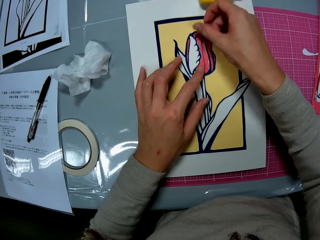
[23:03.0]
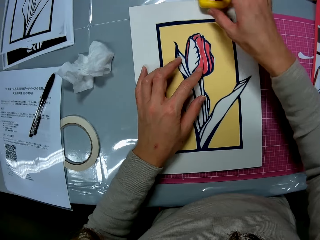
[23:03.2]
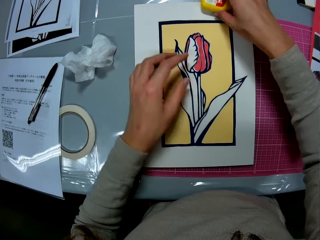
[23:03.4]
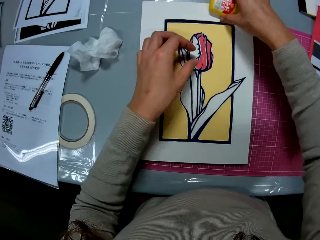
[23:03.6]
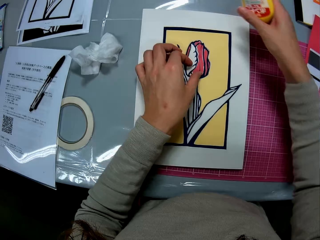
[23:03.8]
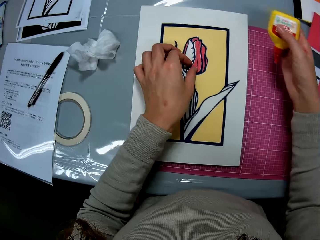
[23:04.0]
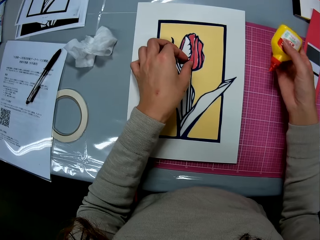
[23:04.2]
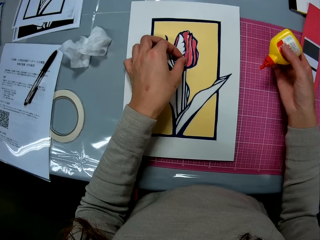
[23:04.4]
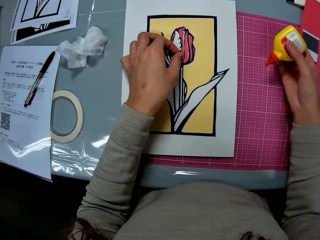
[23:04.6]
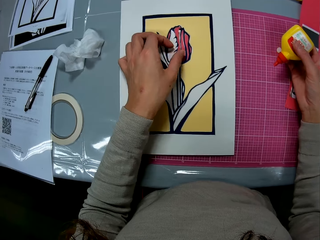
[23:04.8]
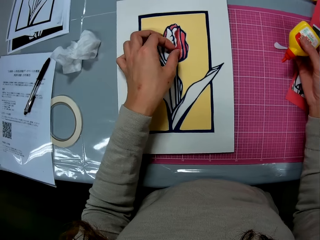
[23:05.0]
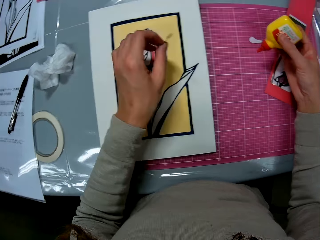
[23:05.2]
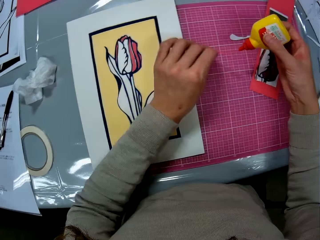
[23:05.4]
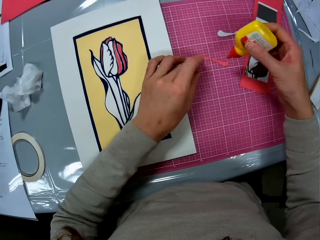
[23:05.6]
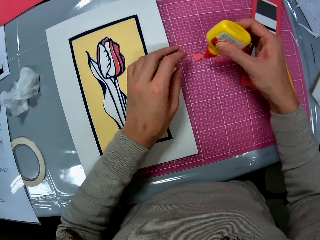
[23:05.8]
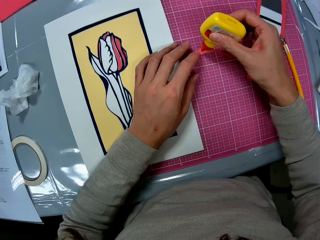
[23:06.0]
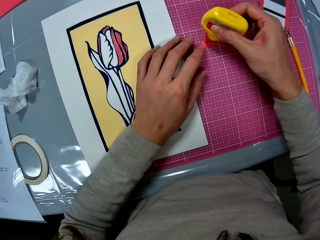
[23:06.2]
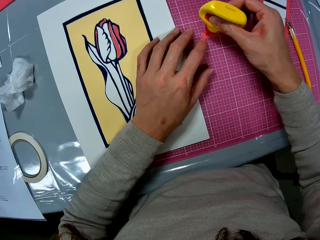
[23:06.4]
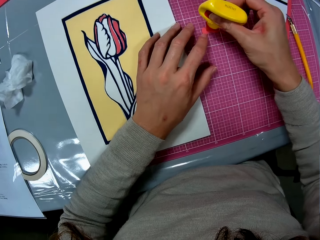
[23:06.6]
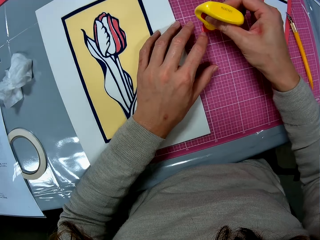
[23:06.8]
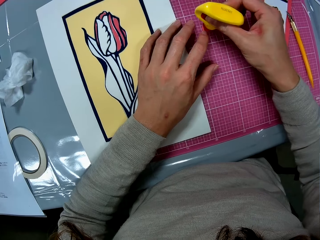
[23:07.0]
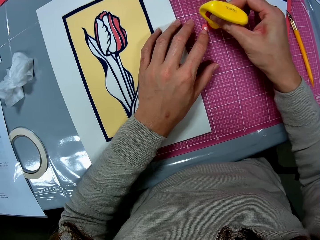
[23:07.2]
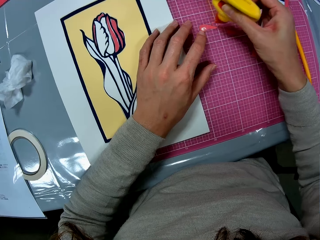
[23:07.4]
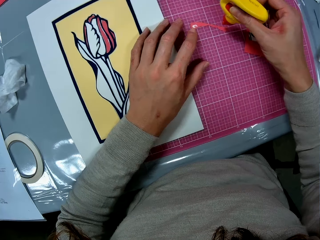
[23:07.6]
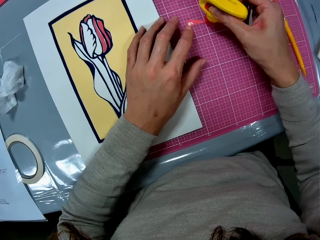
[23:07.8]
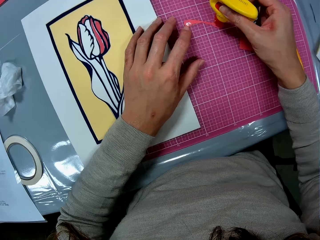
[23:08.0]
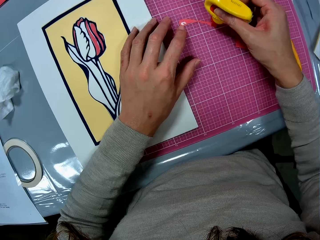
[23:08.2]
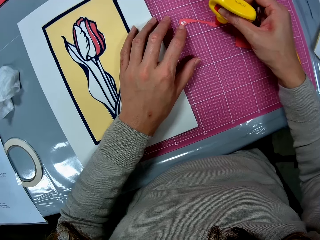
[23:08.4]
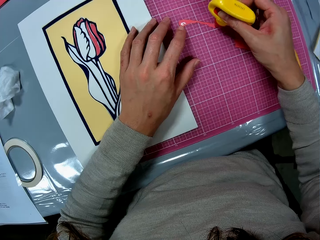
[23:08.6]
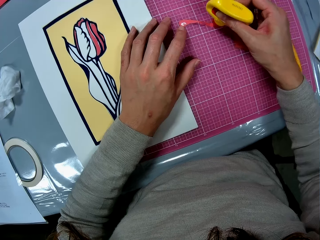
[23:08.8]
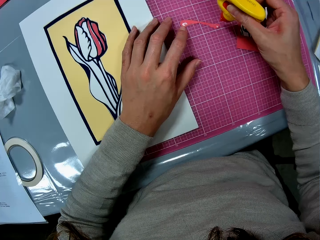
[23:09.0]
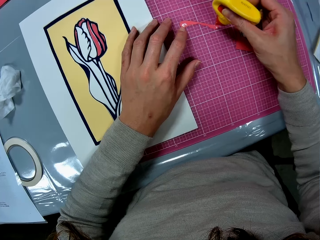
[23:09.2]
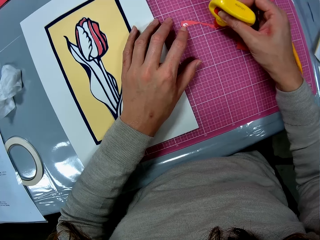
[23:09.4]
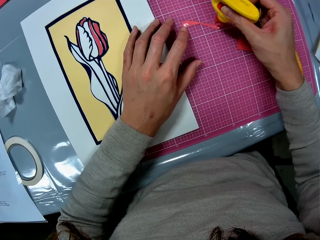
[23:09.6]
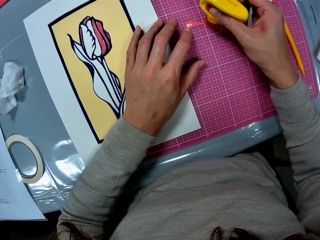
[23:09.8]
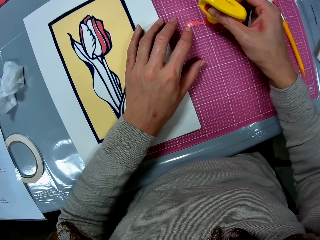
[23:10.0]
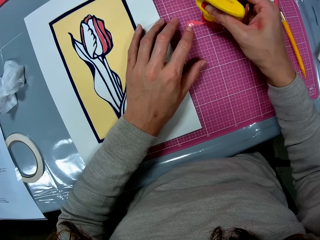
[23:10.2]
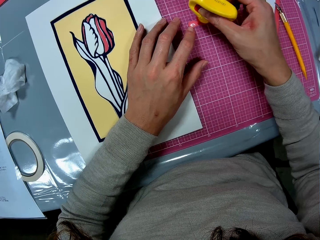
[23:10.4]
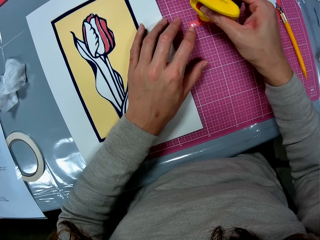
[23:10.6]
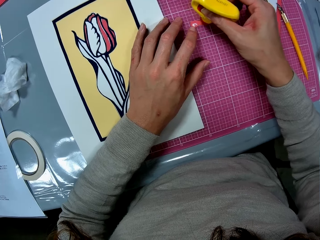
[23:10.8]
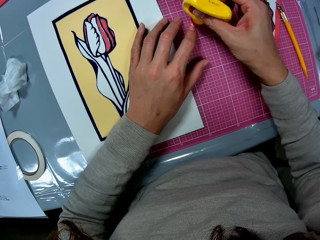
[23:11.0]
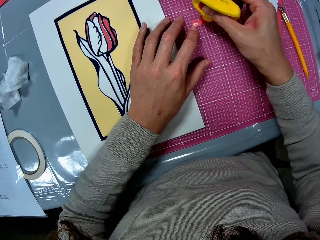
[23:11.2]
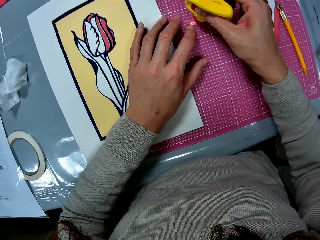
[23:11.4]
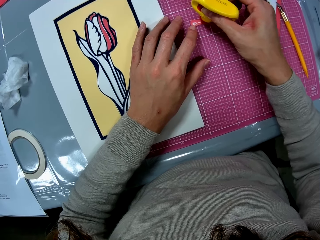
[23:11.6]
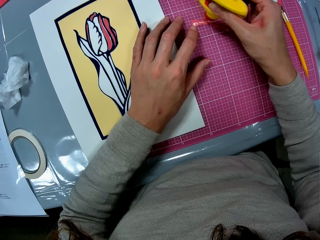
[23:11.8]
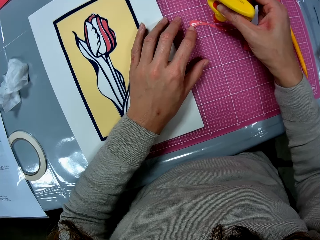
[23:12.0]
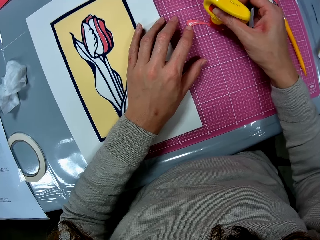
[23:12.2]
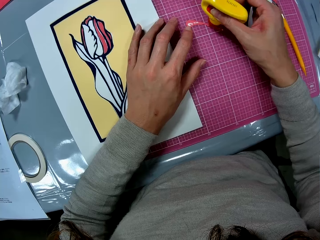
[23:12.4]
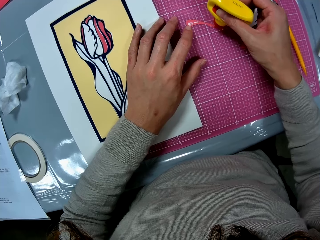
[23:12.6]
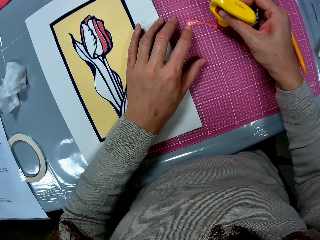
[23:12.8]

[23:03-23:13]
The camera wearer picks up a super glue on the table. They pick the piece from the flower craft. They hold the super glue. They drop the piece on the cutting mat. They apply the super glue to the piece.

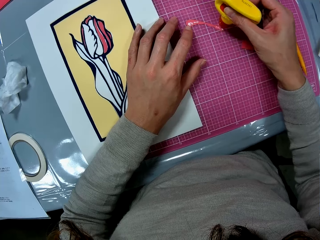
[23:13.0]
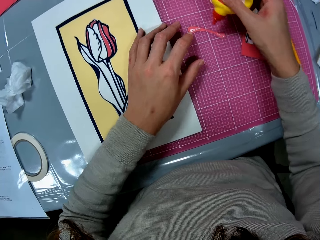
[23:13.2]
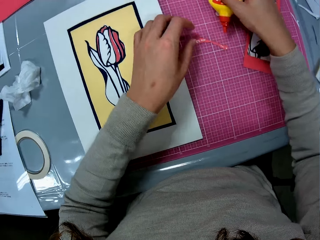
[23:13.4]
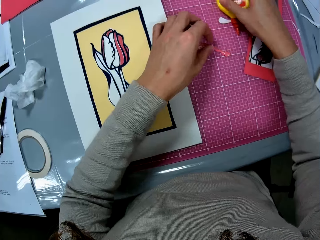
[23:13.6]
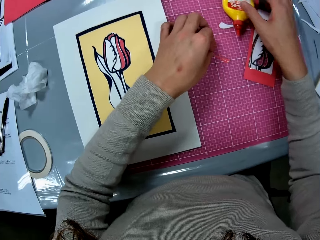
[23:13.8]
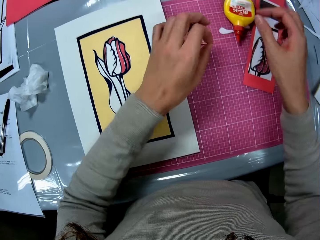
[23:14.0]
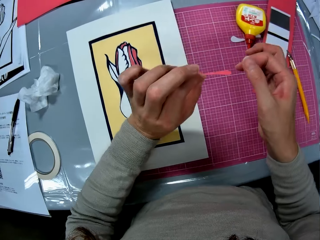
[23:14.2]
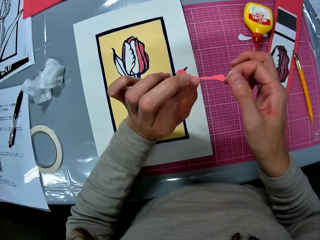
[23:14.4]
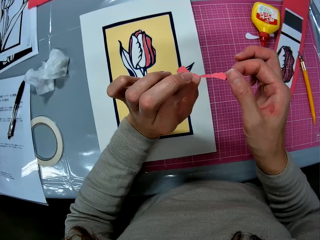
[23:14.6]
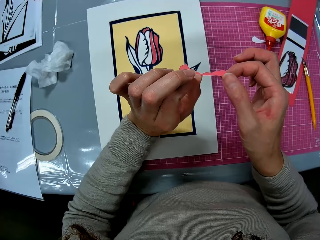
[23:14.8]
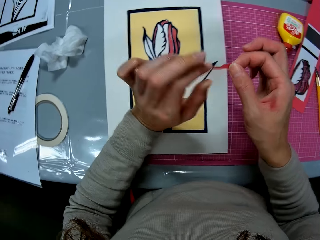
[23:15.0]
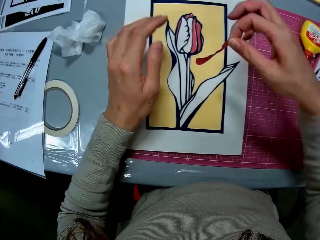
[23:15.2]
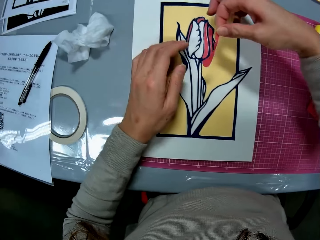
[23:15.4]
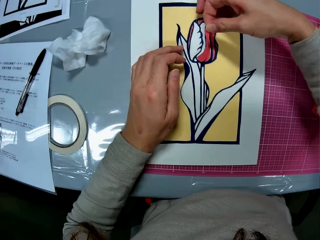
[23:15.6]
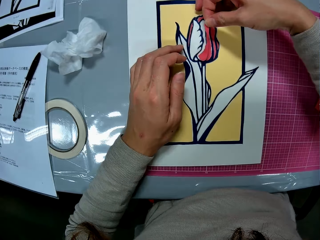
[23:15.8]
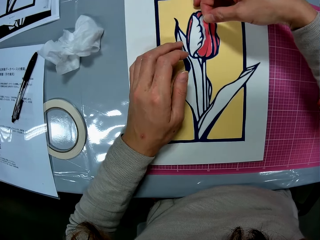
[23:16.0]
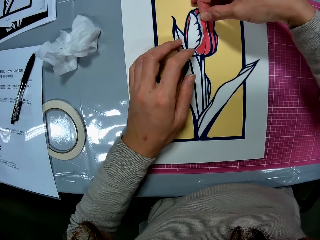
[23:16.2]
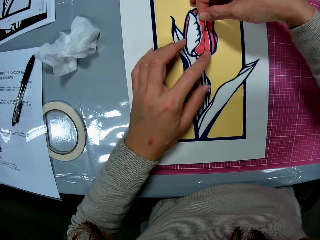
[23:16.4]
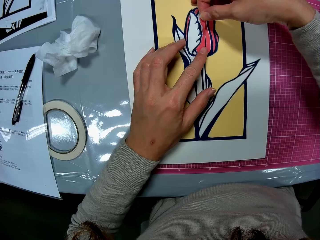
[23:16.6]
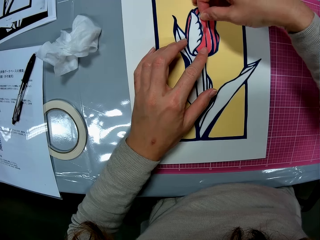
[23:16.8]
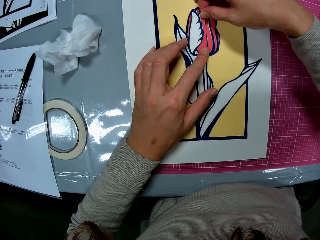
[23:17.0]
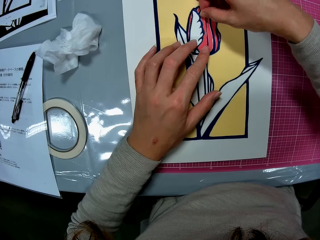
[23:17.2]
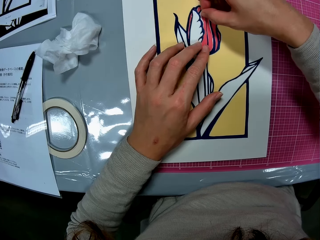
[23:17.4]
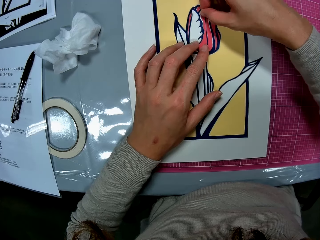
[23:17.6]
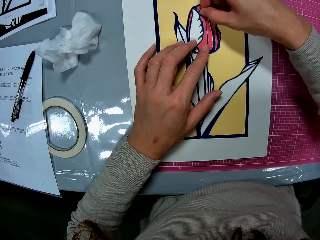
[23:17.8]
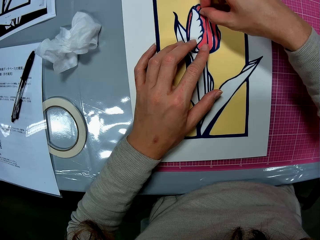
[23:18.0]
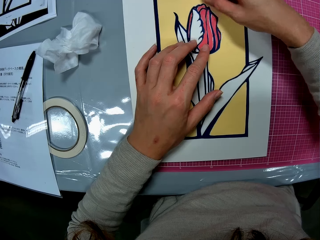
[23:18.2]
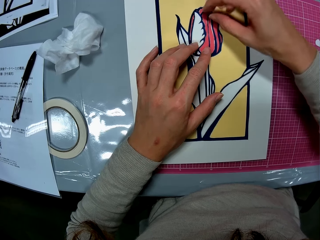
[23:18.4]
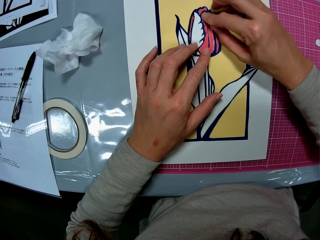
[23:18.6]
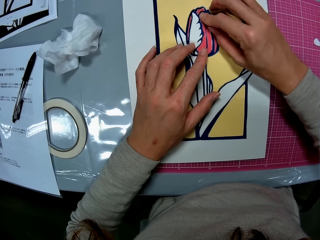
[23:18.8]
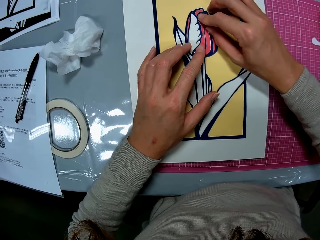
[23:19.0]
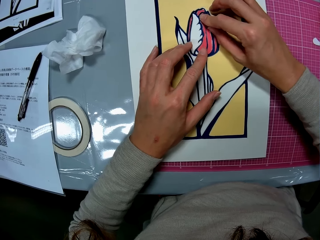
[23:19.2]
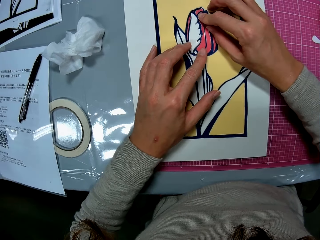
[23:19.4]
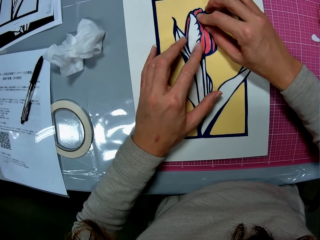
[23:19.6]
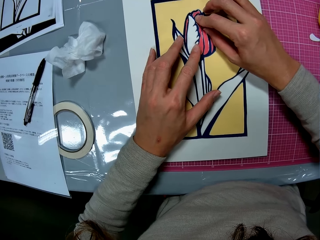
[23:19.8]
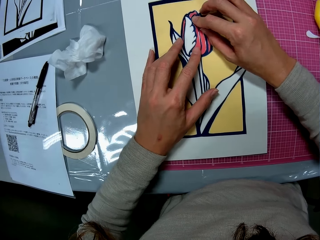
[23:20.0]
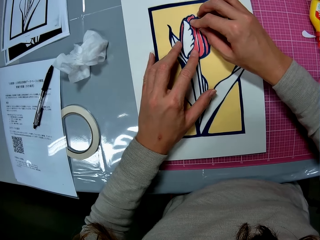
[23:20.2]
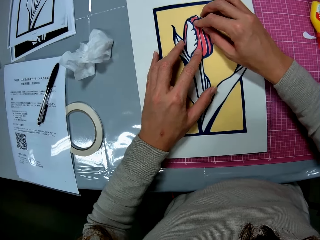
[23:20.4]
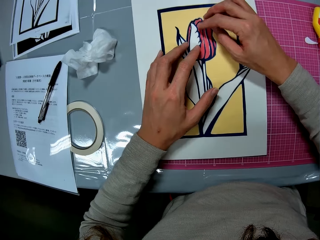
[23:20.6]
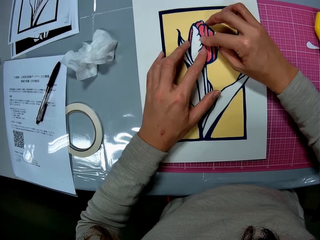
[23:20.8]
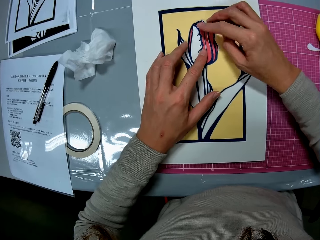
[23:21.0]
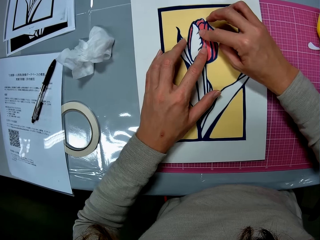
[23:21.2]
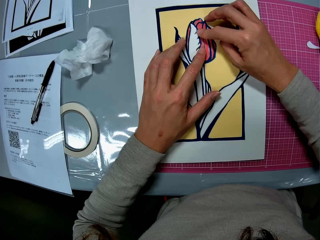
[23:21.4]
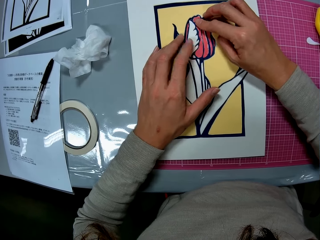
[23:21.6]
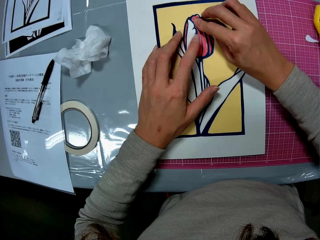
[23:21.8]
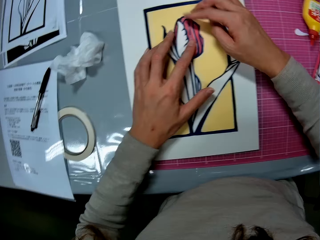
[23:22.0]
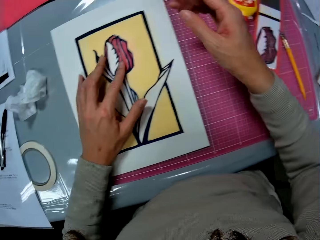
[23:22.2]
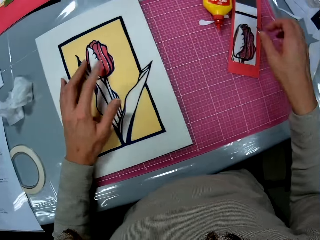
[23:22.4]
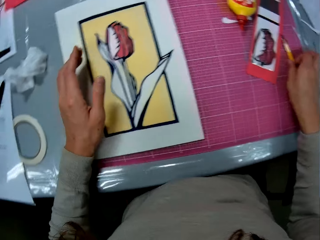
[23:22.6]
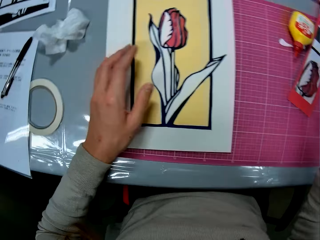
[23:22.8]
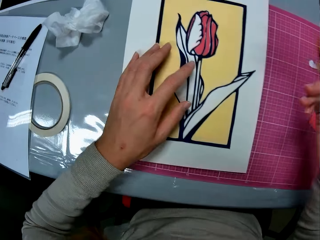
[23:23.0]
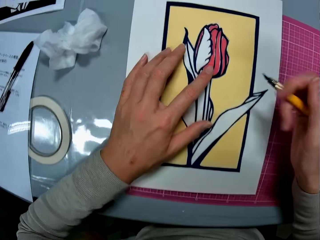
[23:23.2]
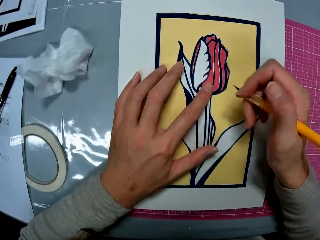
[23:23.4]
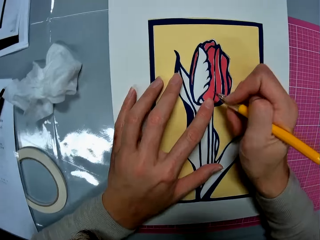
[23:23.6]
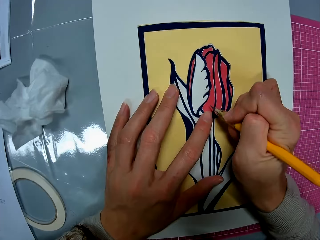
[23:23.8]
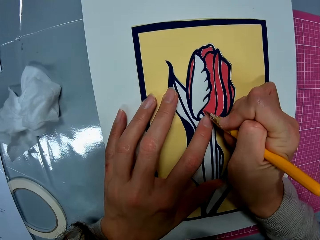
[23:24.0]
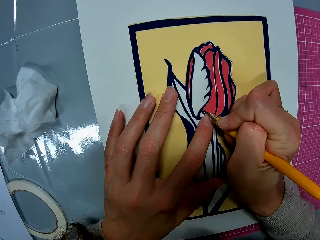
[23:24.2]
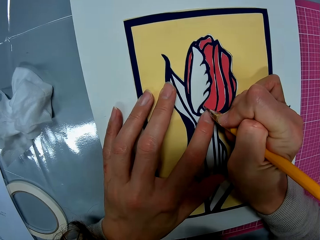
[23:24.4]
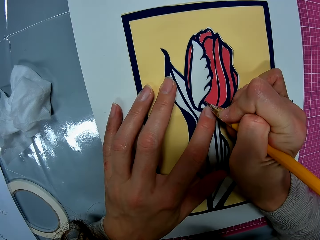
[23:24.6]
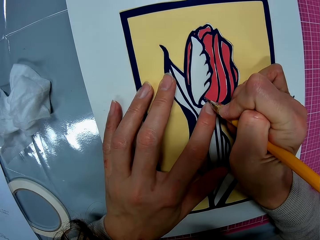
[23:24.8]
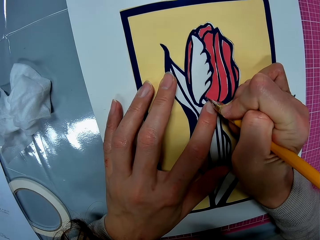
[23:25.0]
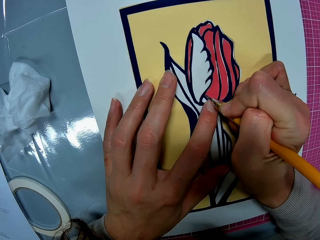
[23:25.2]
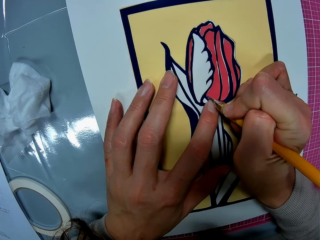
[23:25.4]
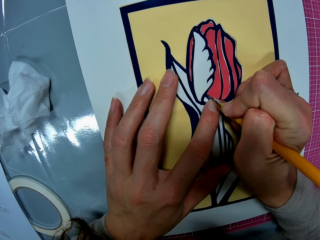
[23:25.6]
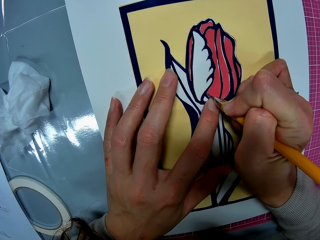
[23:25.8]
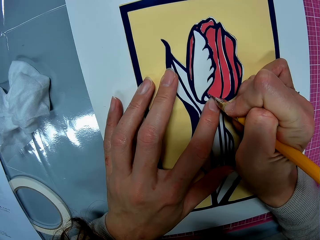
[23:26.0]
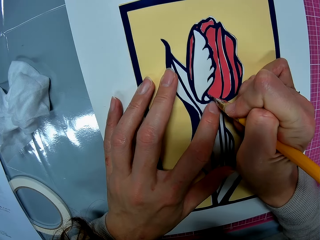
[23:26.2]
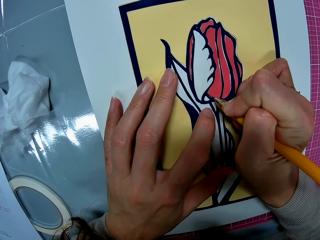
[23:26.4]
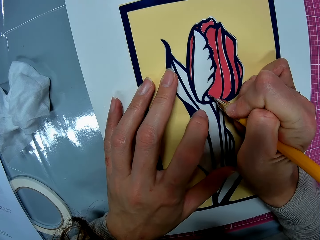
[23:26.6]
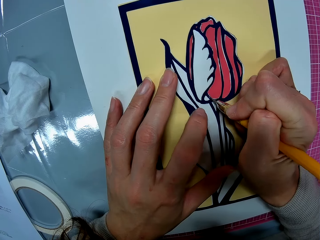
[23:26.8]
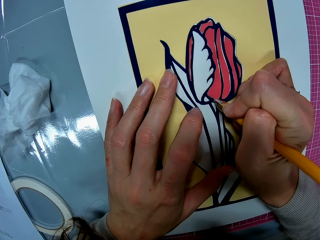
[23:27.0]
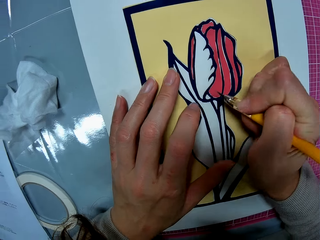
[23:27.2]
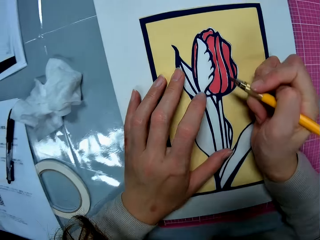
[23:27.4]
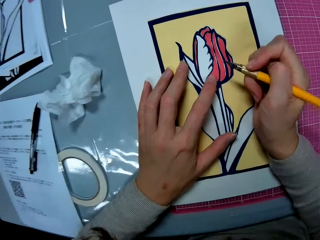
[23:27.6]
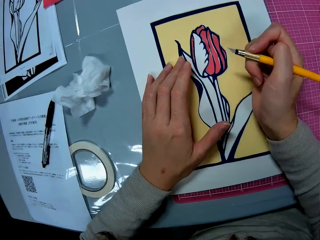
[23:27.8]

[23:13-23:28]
The camera wearer drops the glue on the cutting mat. They pick up the piece on the cutting mat. They hold the piece of decoration. They place the piece on the flower craft. They pick up the craft knife or pen knife on the cutting mat. They hold the pen knife. They fix the decoration. They clean the edges of the piece with the craft knife.
